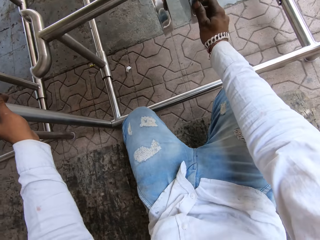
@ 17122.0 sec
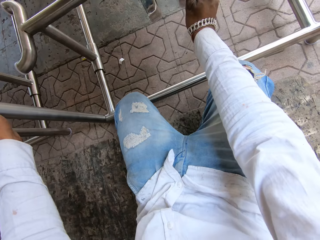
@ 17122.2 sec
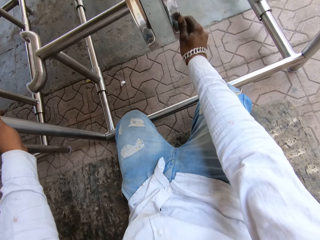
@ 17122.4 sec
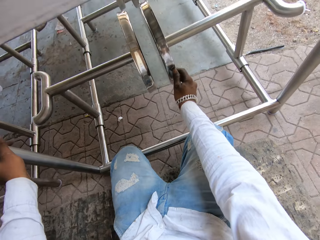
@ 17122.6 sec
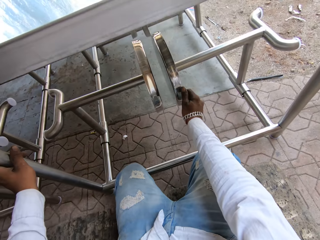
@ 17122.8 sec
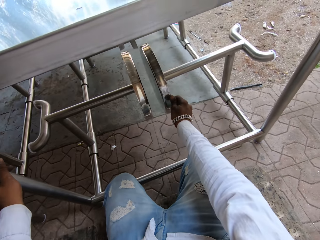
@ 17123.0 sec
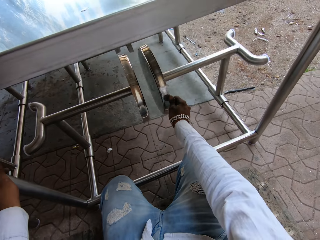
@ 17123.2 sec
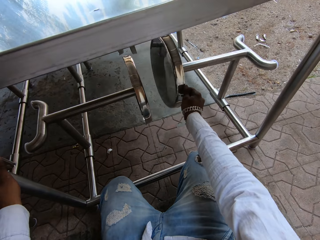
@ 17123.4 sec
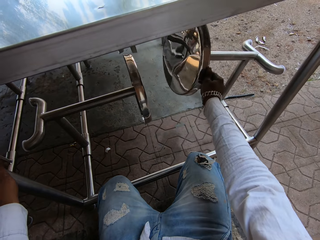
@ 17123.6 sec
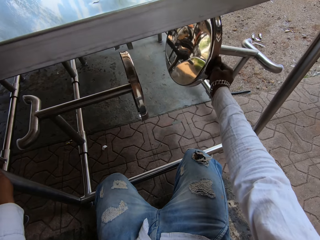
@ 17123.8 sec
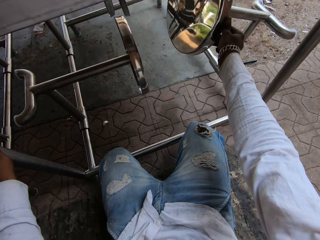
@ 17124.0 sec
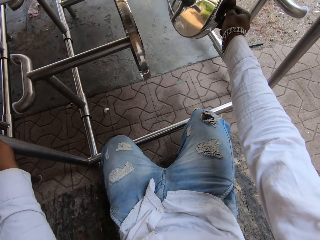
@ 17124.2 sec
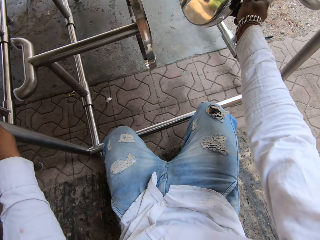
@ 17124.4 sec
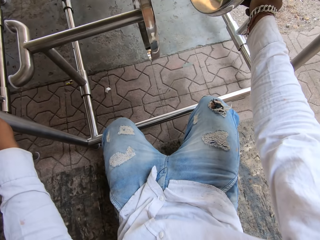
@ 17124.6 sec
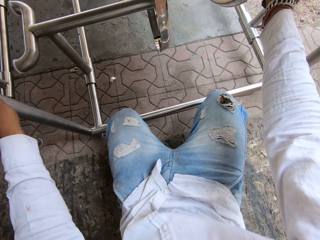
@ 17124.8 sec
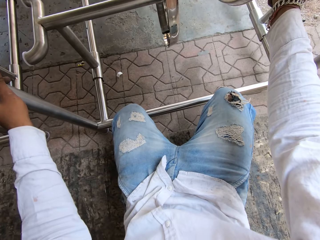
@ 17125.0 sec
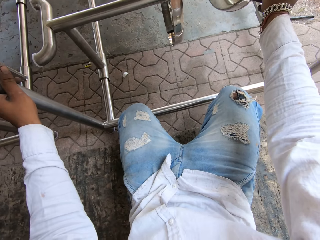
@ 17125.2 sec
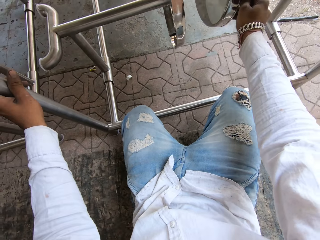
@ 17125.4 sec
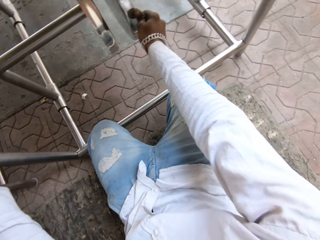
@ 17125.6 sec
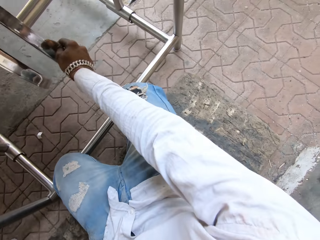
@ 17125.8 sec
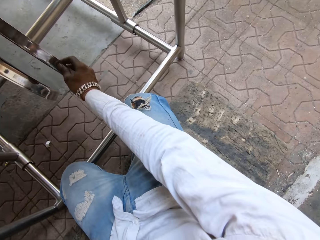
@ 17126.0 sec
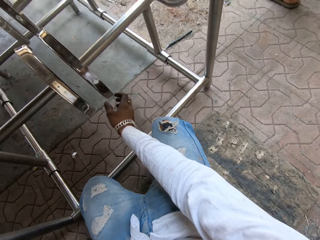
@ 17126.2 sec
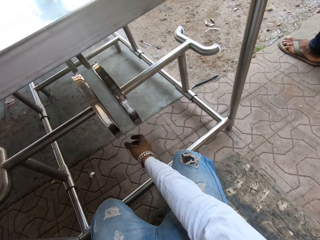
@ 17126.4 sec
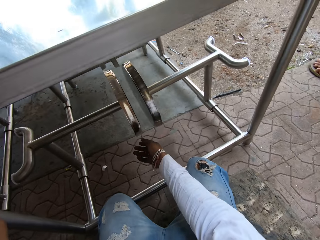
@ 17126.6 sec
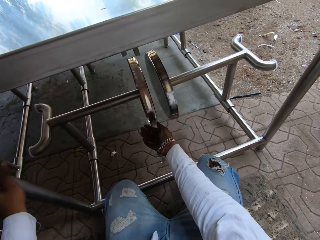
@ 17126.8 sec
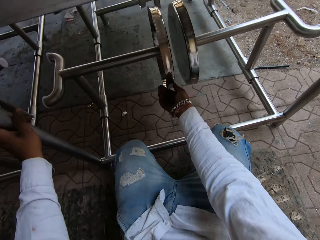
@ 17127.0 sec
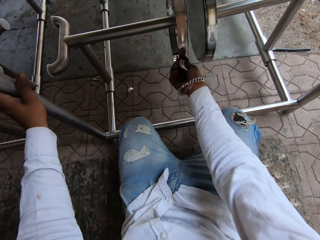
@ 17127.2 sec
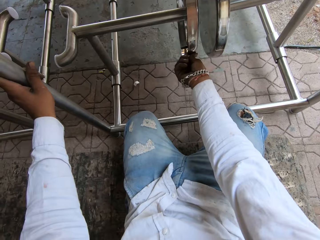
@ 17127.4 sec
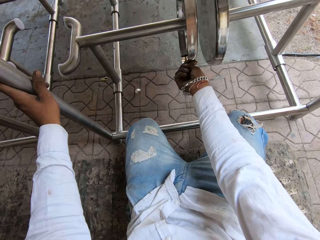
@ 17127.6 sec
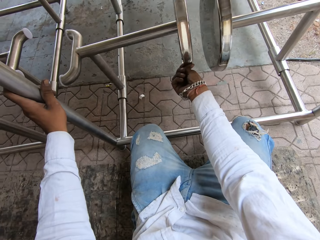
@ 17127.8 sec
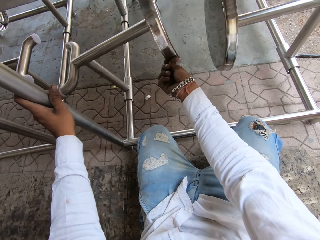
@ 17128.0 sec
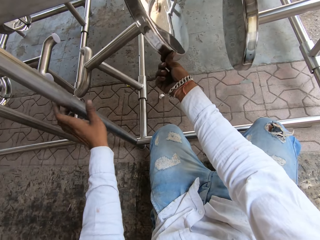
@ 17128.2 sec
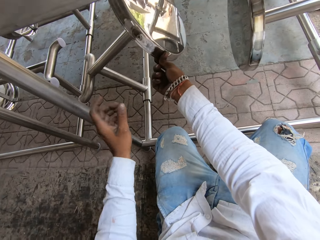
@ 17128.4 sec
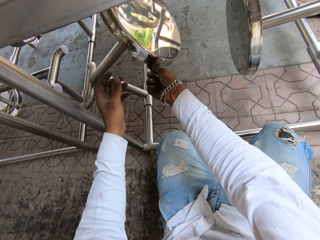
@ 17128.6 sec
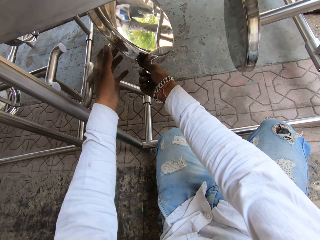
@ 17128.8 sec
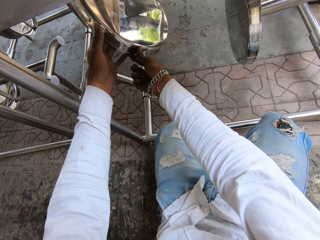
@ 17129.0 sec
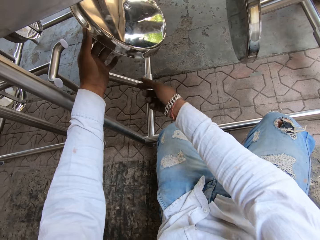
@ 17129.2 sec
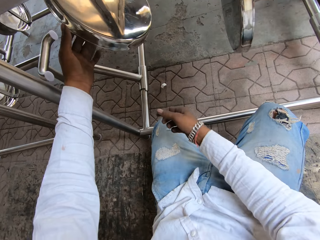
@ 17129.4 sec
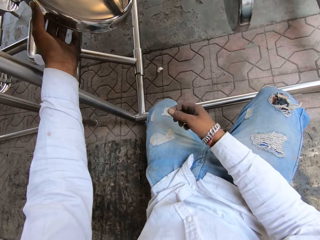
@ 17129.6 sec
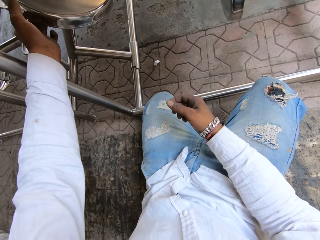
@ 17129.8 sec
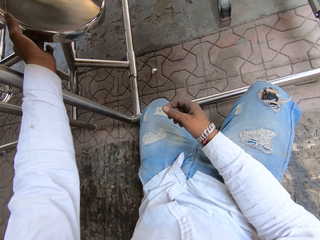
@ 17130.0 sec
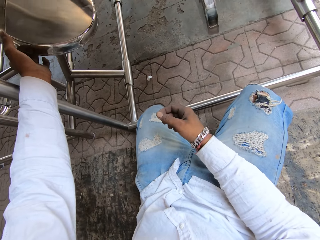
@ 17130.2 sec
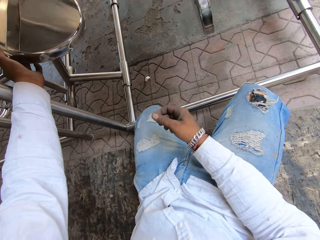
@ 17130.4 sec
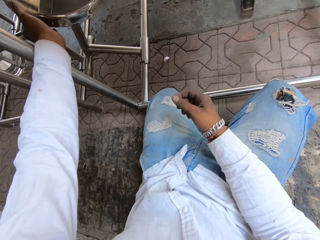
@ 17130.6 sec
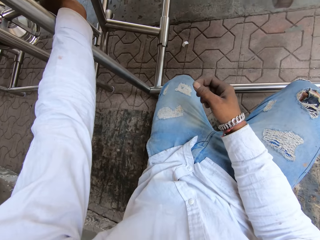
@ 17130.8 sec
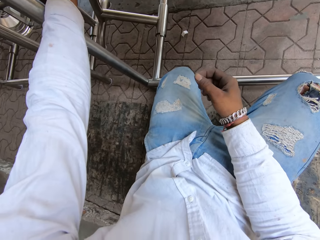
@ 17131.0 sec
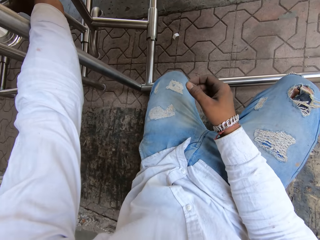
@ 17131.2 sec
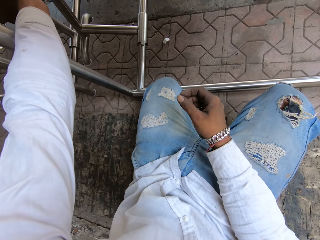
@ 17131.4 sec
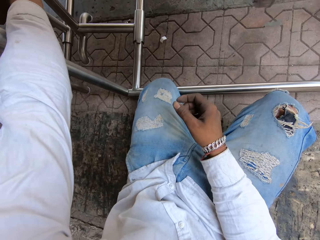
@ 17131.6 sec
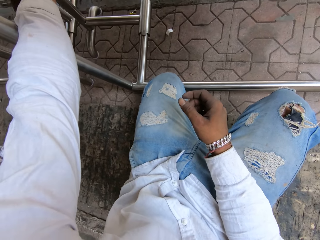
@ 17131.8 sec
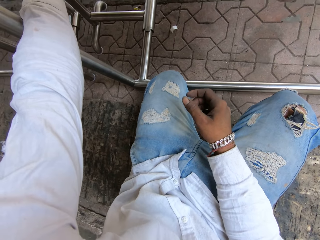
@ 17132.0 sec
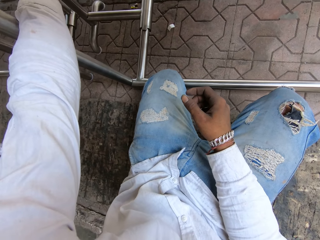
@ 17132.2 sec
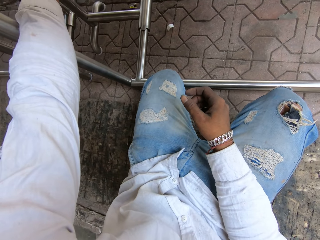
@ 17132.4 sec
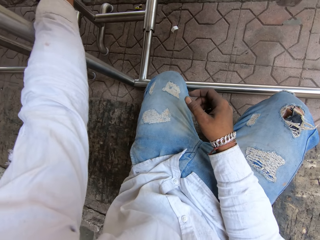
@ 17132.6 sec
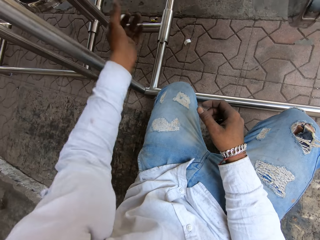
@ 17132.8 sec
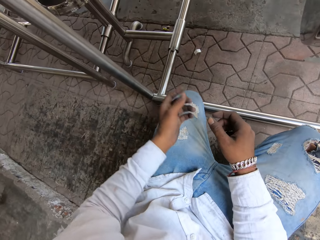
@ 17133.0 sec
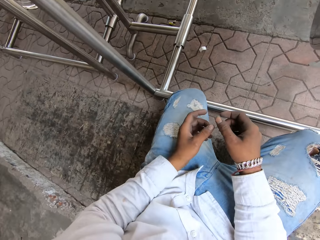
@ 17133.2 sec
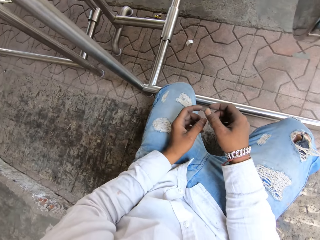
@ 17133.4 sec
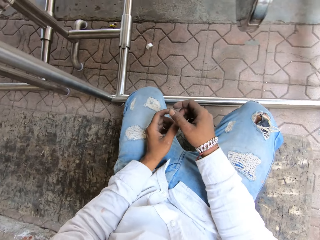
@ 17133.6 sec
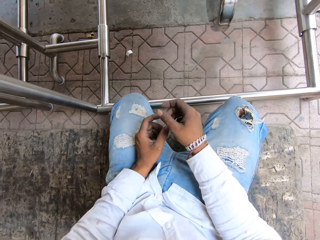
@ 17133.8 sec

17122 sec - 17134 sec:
The camera wearer holds onto the table. They move chairs.

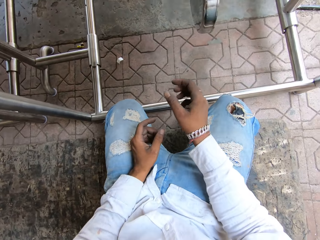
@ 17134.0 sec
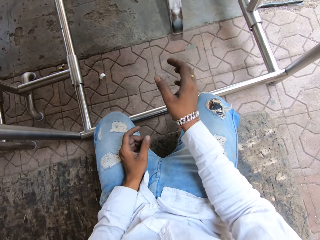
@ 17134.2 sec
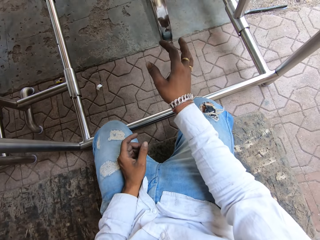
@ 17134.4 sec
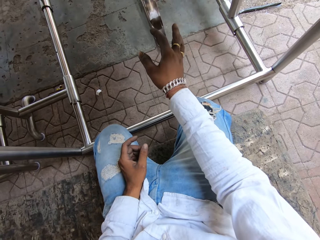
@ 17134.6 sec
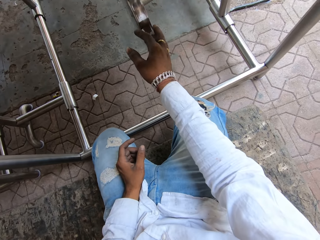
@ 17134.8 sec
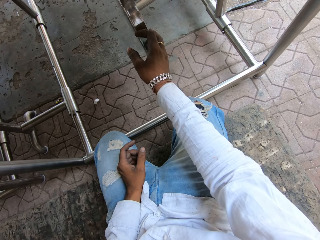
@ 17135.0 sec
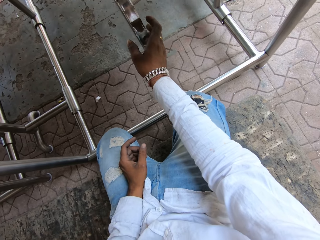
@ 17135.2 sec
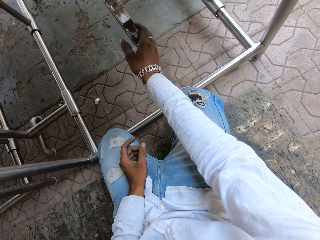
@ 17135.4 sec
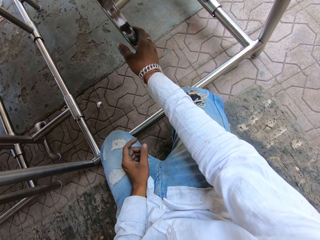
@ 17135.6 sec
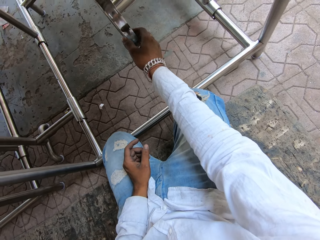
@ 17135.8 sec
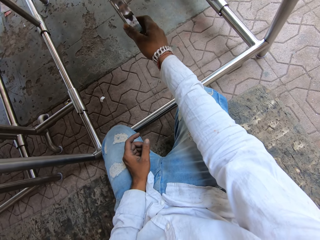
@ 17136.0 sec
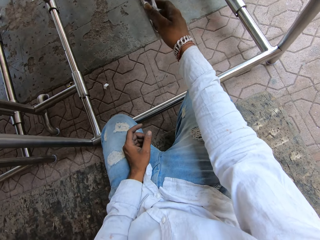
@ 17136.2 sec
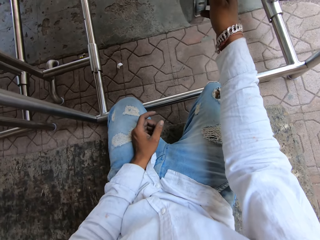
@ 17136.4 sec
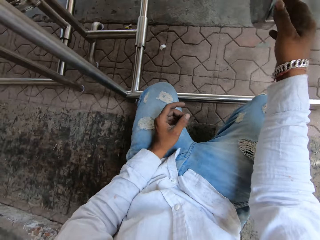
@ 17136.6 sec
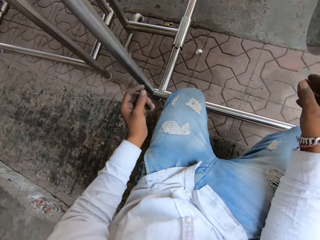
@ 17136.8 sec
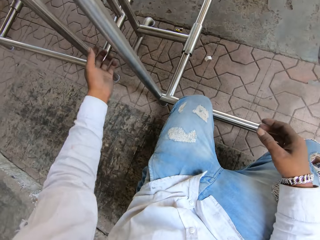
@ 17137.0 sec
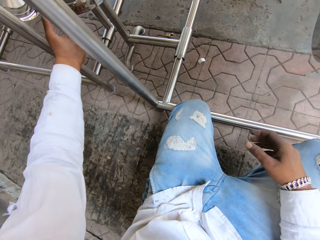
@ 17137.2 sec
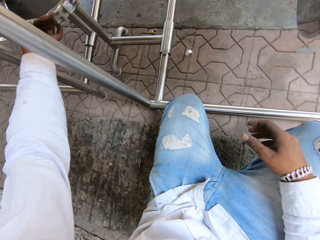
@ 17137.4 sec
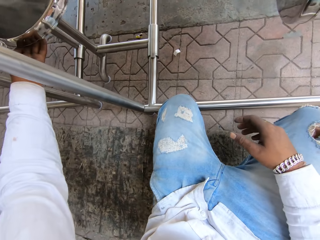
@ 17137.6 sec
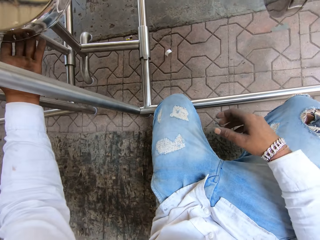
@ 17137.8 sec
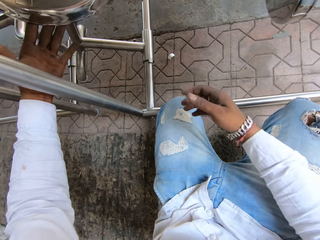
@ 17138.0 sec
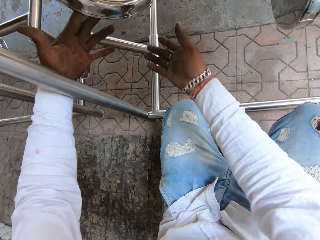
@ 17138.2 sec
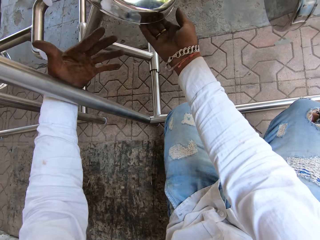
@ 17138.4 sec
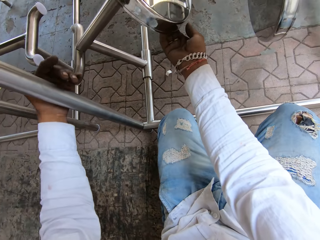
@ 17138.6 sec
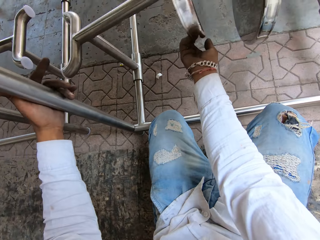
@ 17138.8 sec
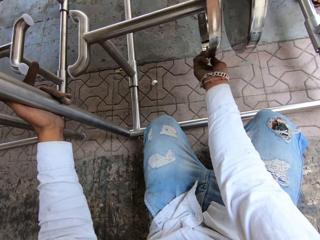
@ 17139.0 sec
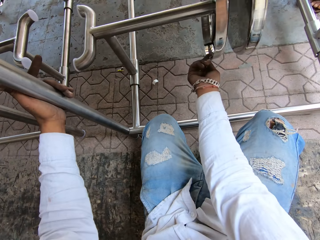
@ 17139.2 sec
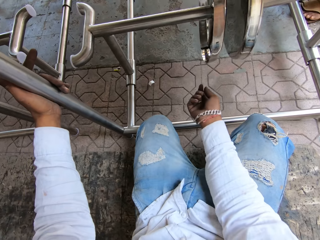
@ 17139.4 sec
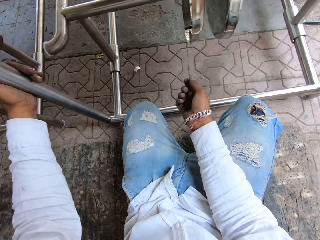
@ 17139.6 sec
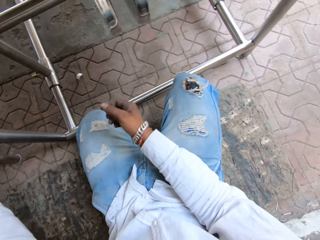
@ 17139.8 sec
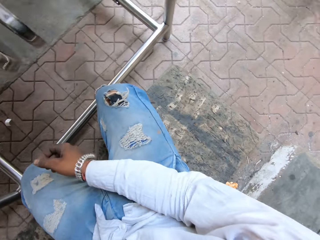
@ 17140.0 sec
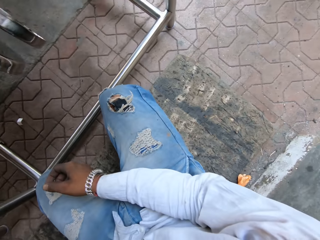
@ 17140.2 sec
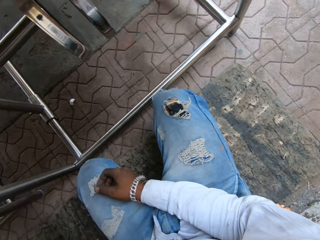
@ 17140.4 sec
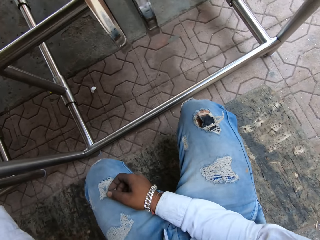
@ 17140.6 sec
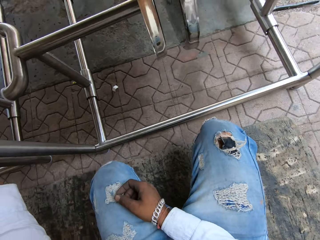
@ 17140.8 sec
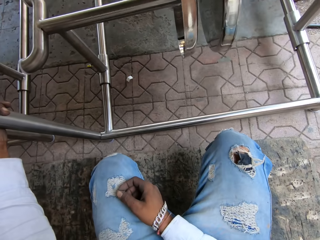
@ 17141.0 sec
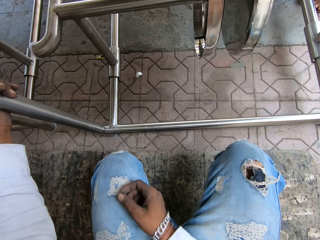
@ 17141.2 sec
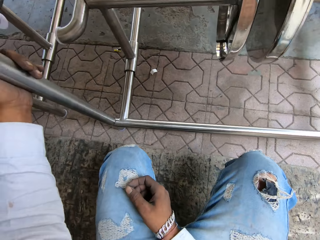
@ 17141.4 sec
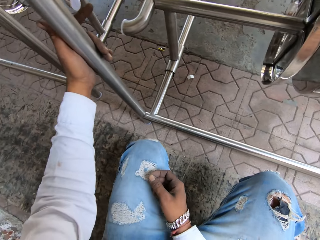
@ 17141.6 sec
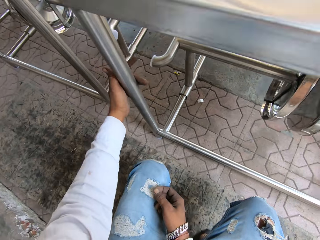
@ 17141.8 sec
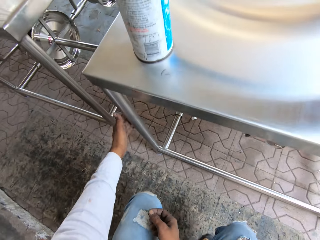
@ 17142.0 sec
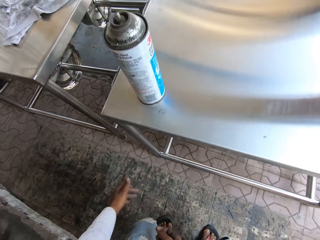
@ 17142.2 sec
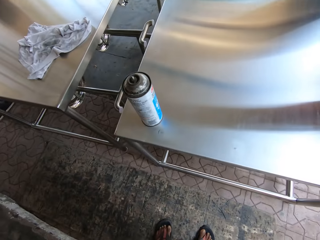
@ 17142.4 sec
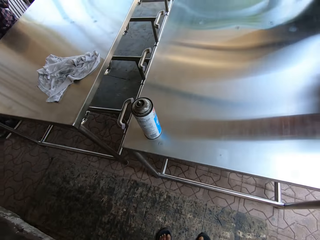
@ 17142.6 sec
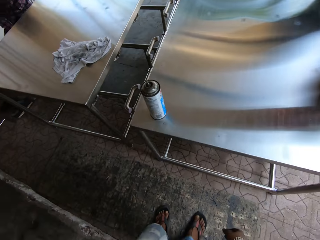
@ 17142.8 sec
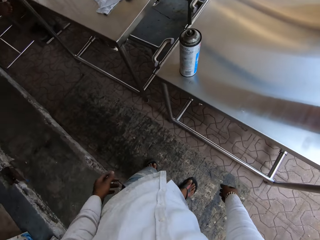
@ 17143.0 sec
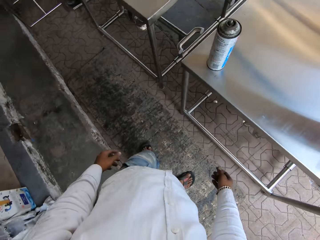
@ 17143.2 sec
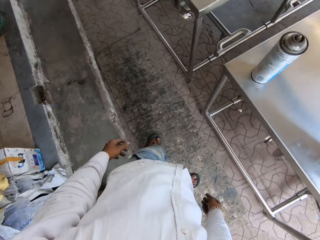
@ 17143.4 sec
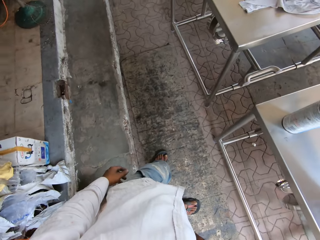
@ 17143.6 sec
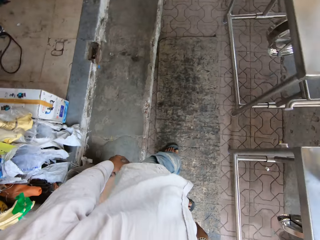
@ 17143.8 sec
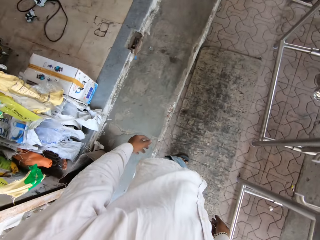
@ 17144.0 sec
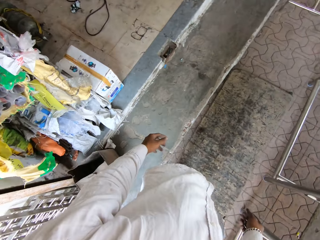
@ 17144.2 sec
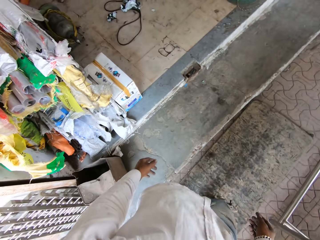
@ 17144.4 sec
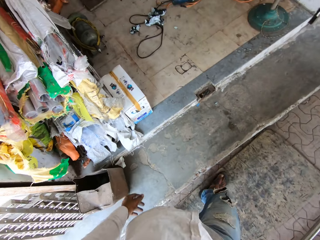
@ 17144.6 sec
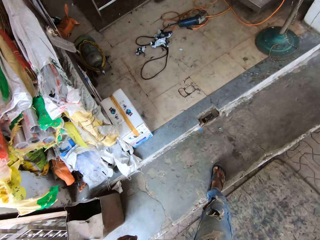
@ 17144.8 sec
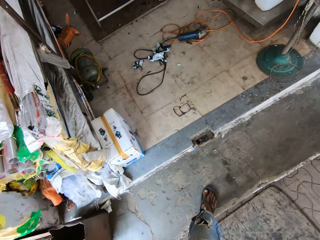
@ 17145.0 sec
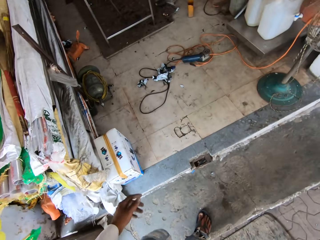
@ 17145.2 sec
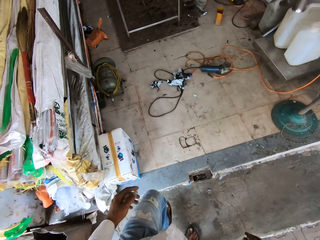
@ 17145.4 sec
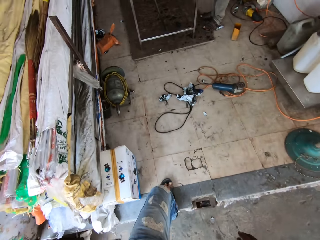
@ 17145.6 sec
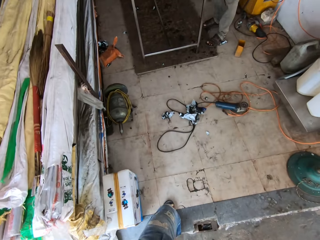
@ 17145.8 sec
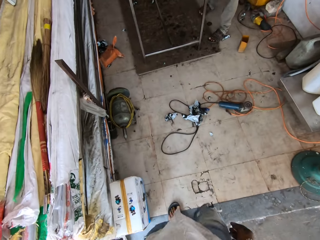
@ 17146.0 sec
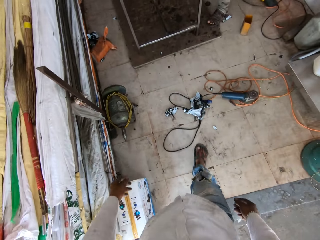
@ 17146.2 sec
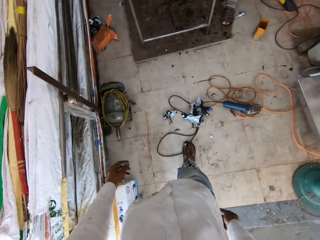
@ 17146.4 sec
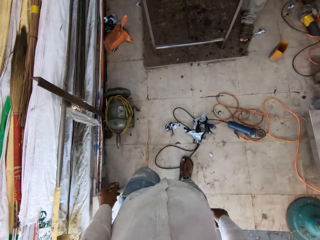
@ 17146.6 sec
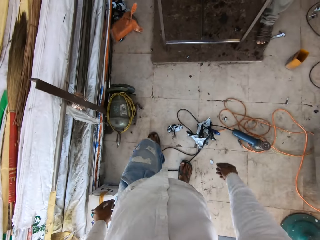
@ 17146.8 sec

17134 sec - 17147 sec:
The camera wearer looks around. They walk across the house towards the table.
